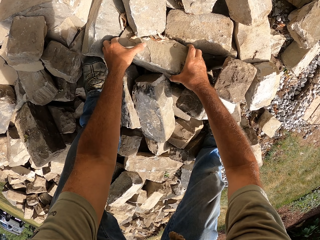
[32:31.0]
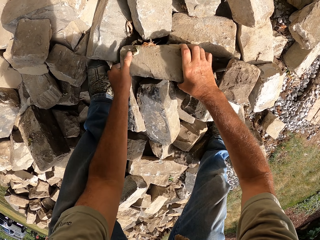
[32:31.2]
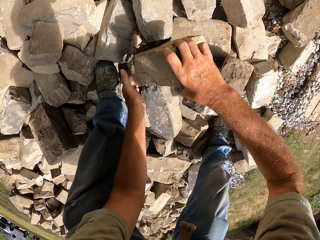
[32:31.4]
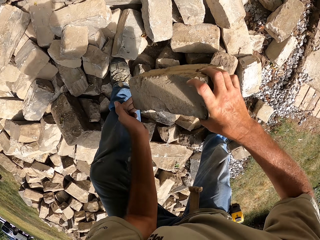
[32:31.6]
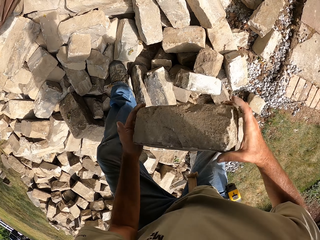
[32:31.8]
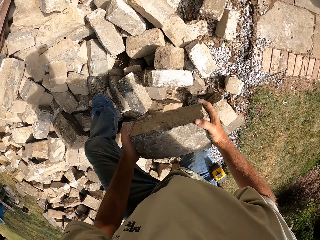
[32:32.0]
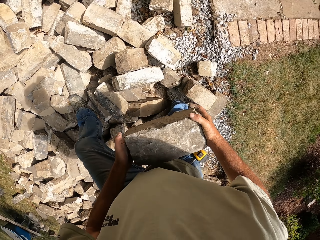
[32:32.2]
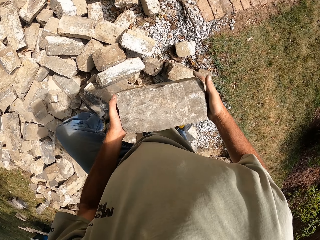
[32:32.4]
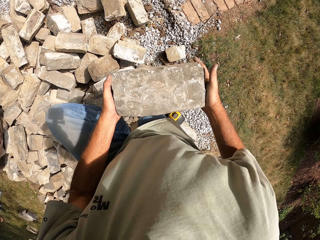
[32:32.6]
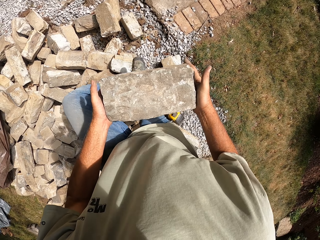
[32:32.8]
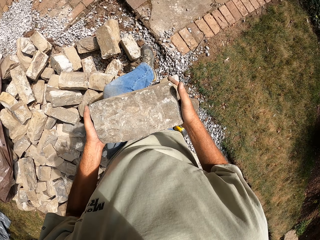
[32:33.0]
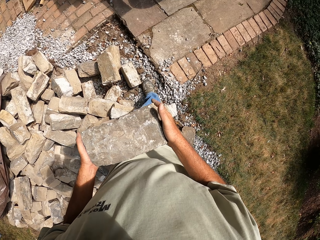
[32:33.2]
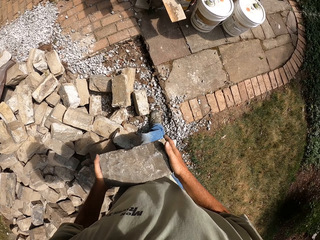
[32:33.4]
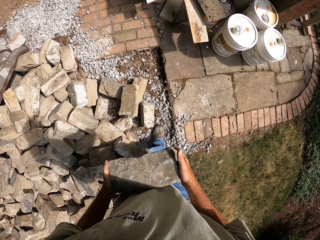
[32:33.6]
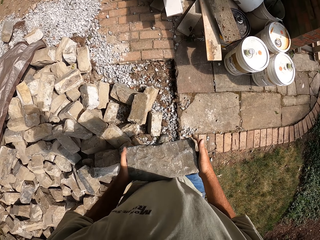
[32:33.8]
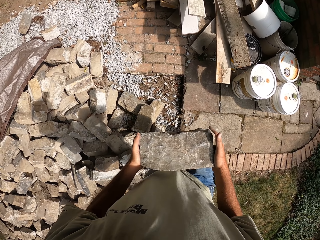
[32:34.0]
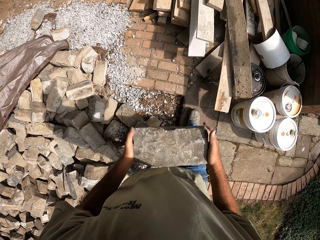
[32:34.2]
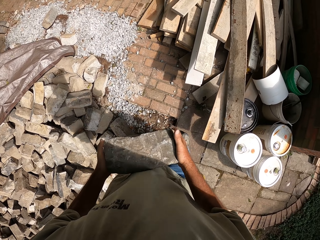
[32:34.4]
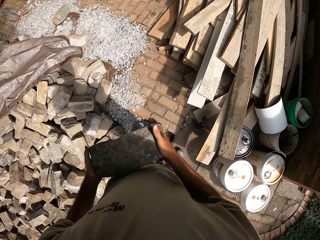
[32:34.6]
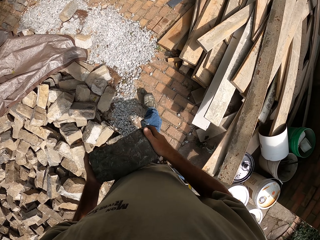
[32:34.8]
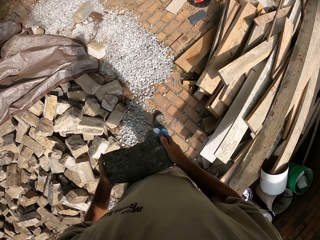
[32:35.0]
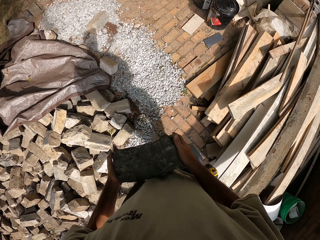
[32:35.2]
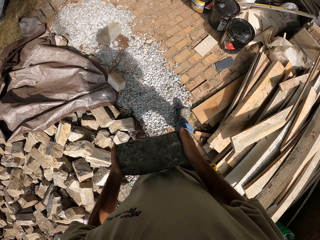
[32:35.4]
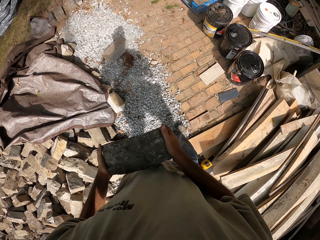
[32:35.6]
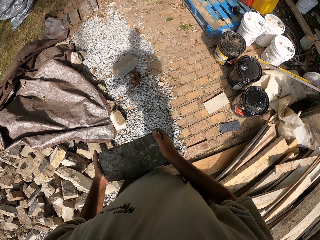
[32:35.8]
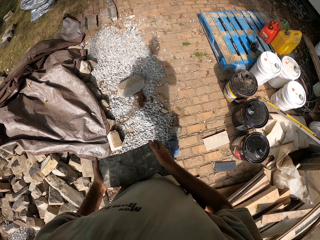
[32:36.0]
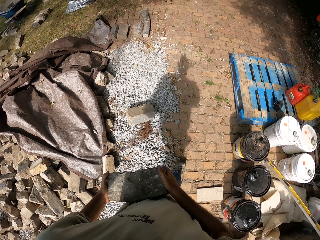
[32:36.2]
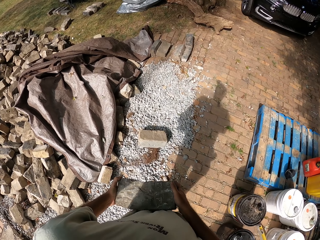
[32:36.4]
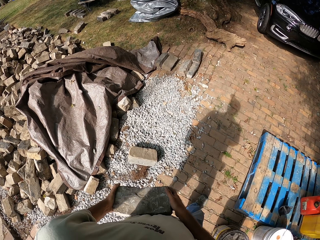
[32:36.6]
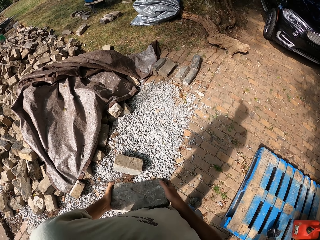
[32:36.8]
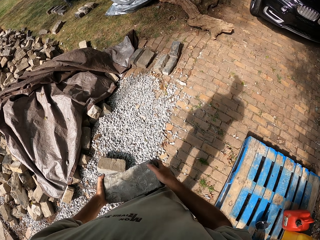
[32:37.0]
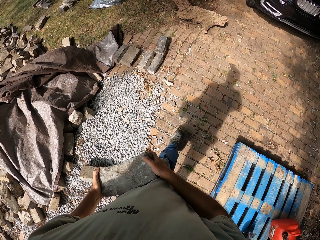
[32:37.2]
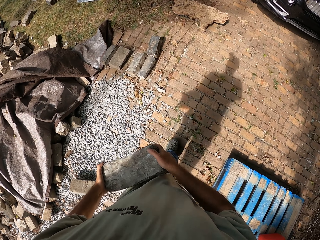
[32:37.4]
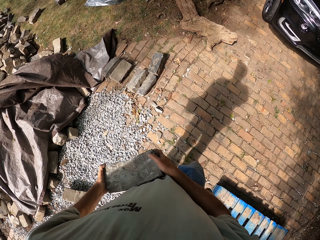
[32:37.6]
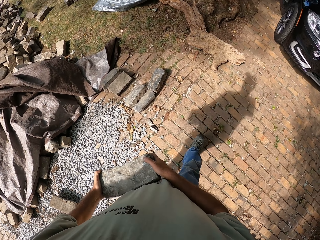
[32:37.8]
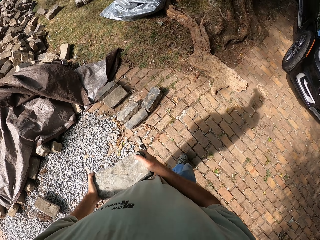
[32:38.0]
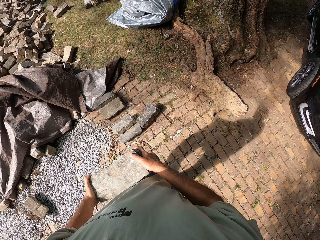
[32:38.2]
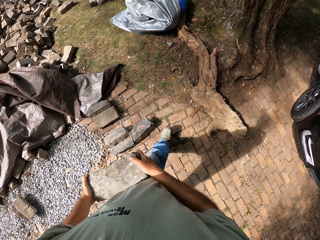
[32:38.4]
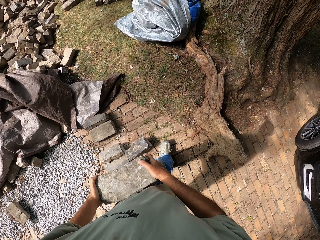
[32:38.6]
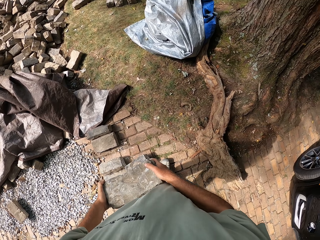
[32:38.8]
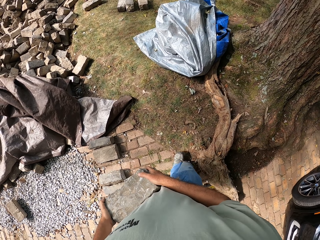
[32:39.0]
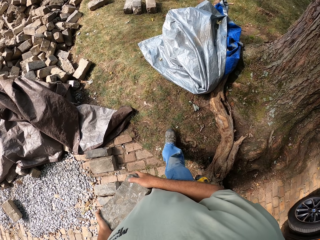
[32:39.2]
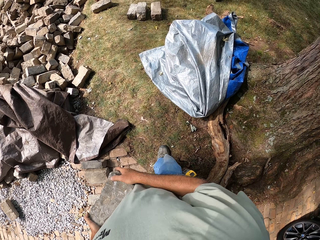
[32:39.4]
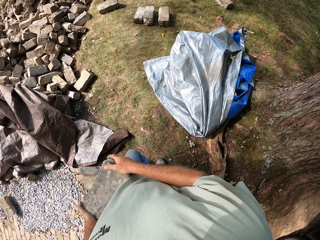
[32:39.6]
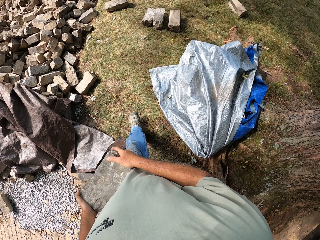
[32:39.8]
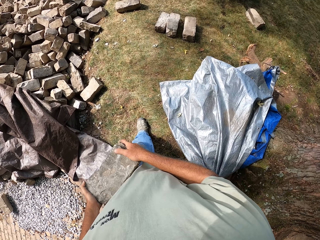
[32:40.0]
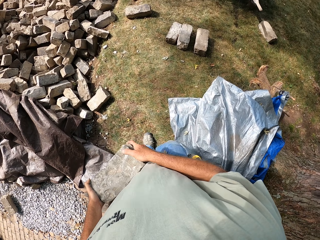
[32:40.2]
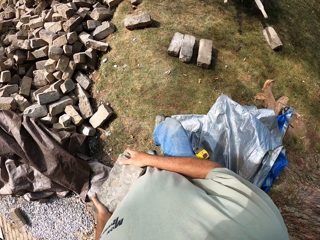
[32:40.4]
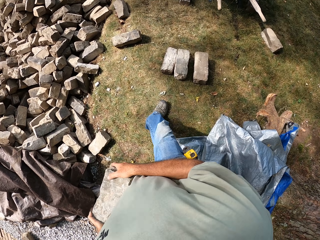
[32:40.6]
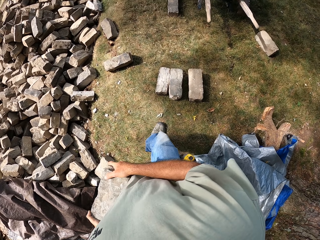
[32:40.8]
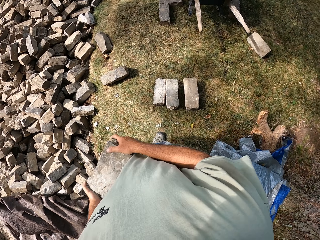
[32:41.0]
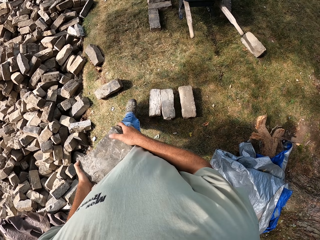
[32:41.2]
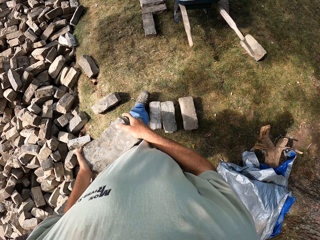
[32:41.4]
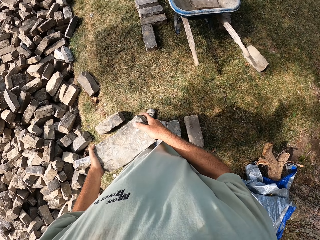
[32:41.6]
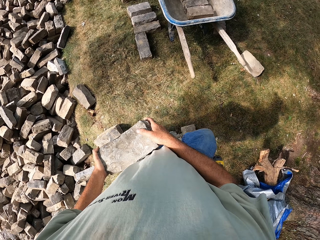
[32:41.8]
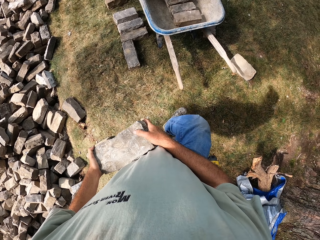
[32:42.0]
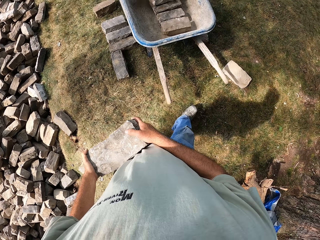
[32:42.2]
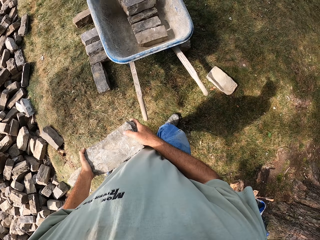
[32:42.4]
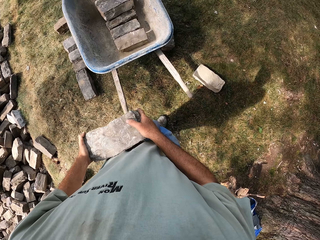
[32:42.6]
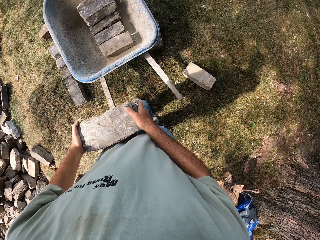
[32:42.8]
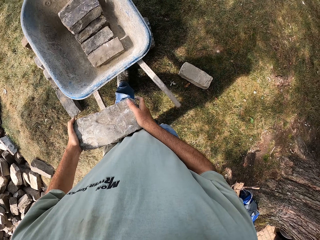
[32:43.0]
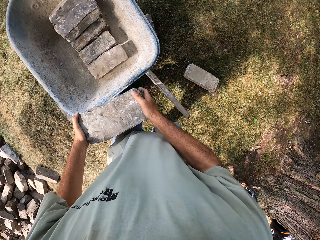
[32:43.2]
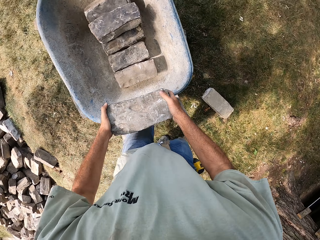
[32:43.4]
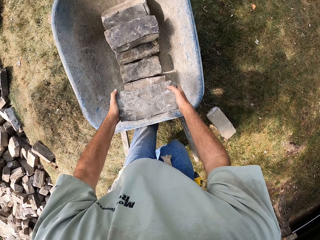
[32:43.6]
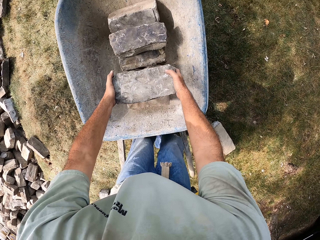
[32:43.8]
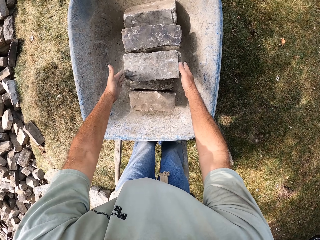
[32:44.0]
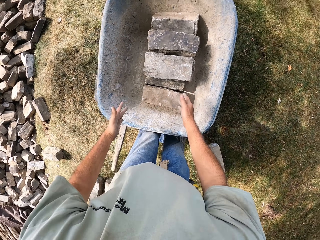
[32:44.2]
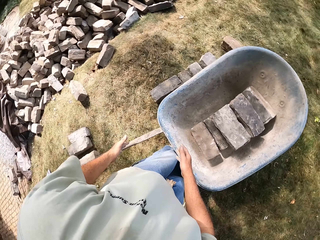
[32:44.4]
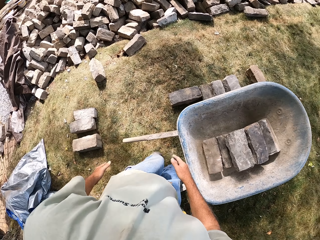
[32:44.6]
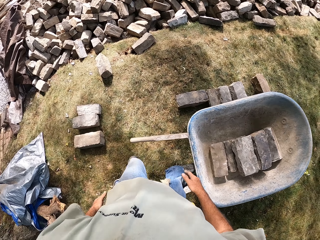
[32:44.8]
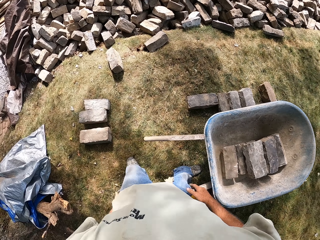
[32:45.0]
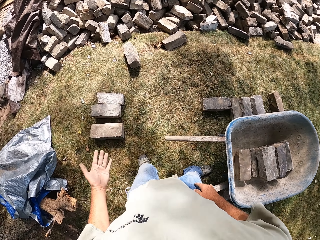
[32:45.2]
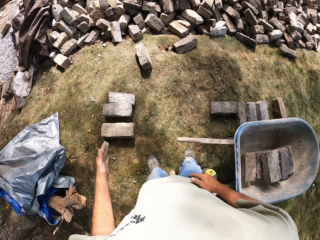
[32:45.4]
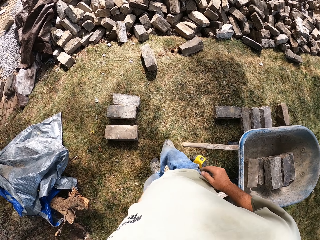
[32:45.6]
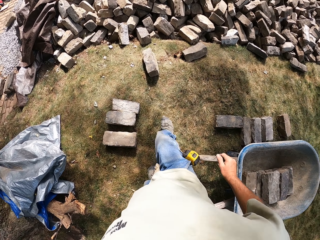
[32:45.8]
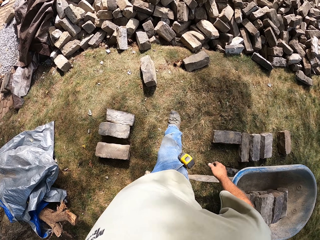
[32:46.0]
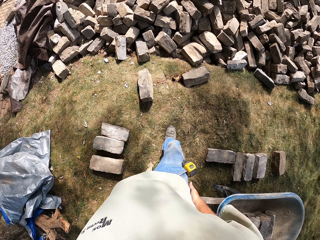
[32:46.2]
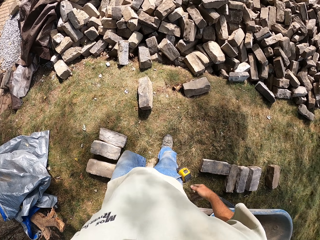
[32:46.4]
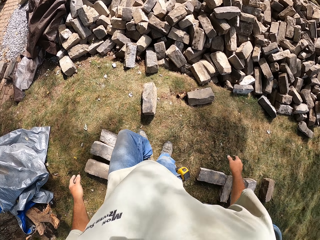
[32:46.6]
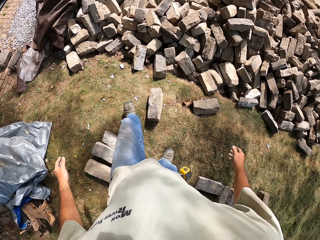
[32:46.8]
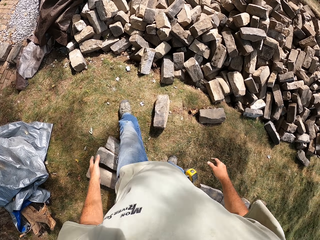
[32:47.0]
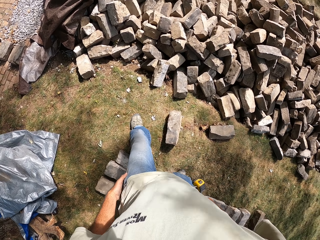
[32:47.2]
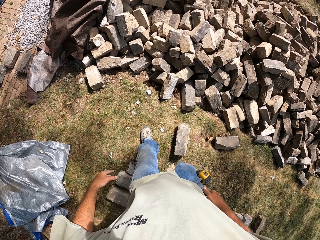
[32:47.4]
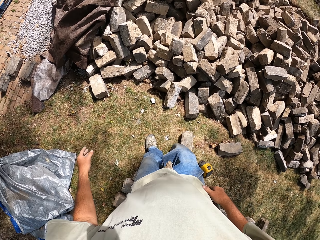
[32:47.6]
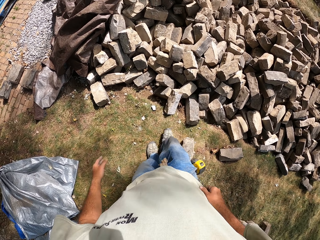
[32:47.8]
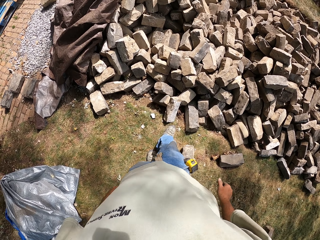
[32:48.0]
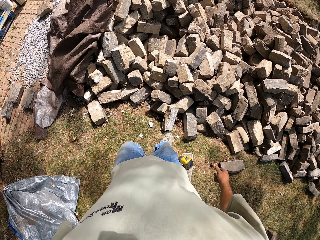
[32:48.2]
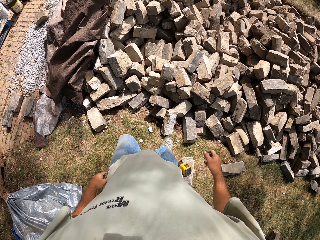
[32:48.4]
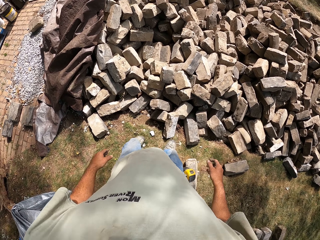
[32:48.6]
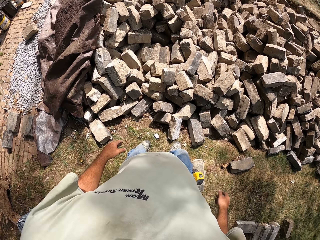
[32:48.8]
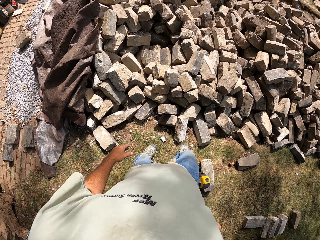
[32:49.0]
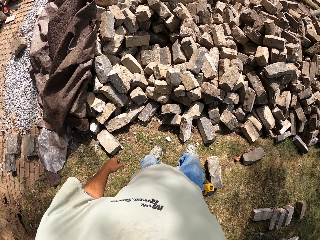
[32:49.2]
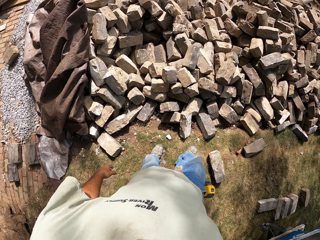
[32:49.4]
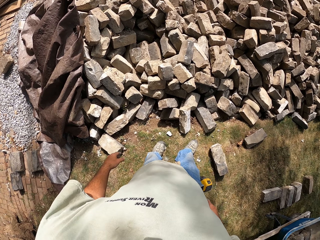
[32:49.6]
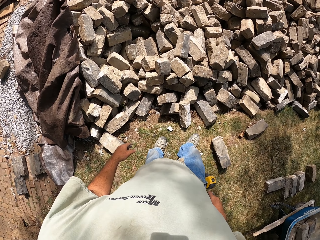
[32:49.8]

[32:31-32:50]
The camera wearer picks up the brick. They walk around the construction site. They carry the brick. They drop the brick in the wheelbarrow. They walk around the construction site.

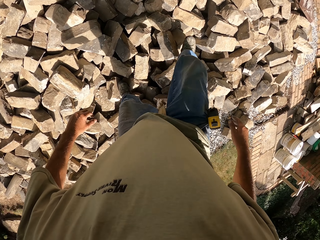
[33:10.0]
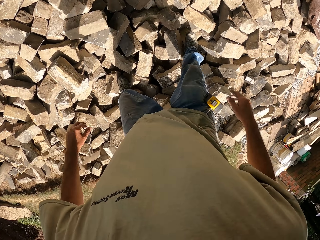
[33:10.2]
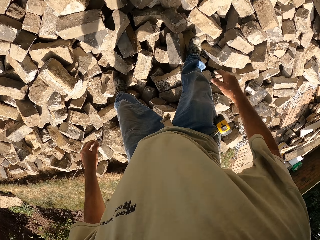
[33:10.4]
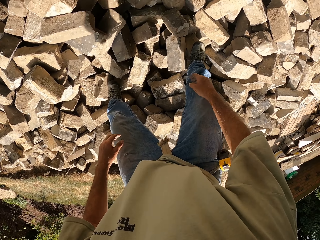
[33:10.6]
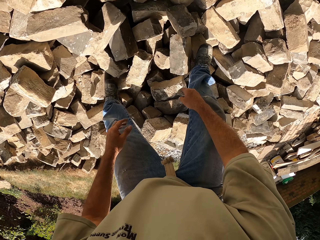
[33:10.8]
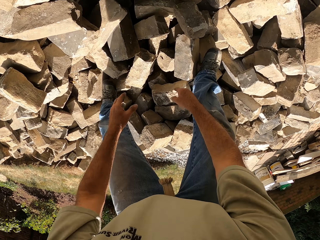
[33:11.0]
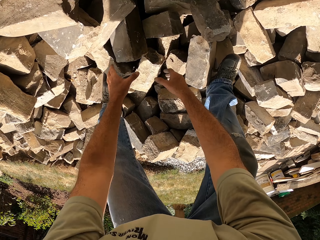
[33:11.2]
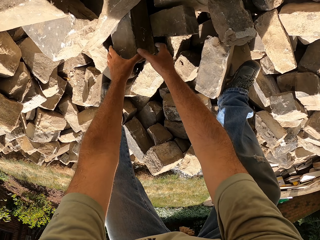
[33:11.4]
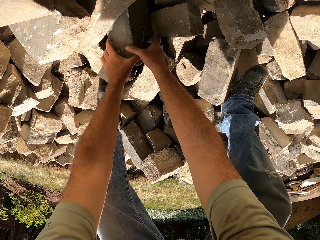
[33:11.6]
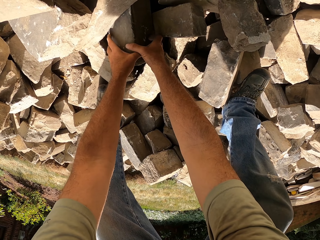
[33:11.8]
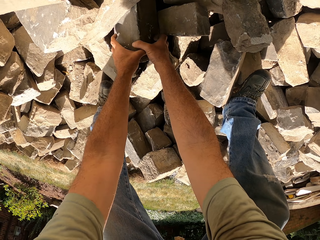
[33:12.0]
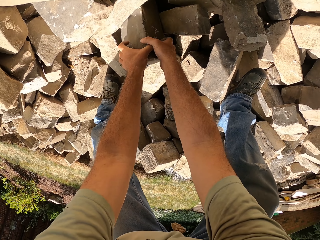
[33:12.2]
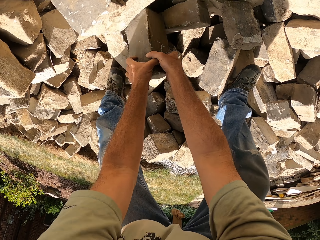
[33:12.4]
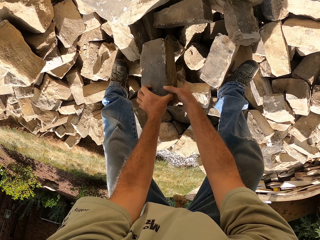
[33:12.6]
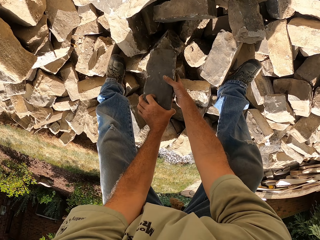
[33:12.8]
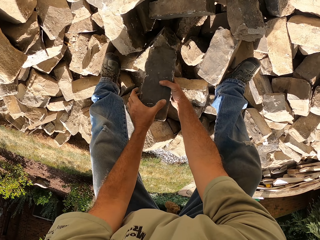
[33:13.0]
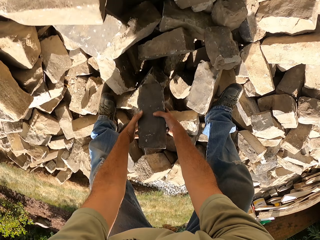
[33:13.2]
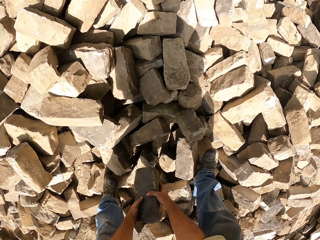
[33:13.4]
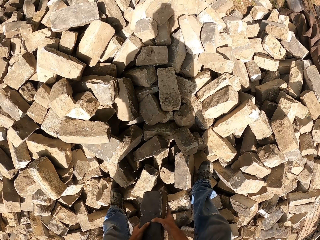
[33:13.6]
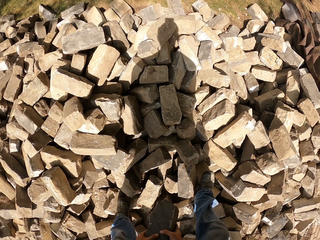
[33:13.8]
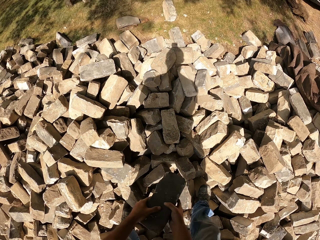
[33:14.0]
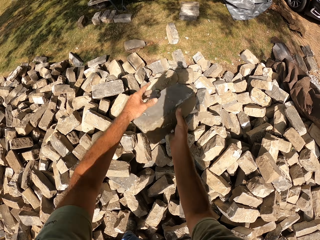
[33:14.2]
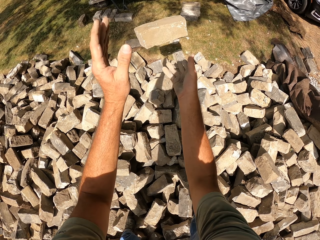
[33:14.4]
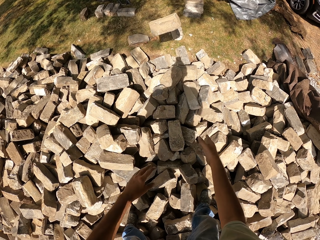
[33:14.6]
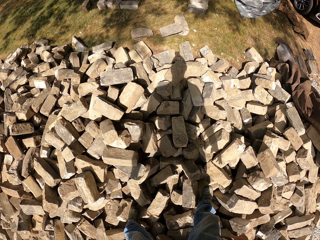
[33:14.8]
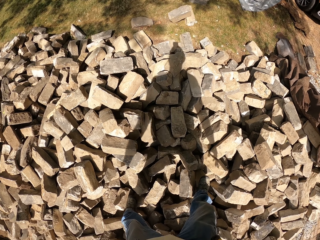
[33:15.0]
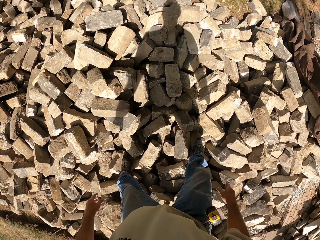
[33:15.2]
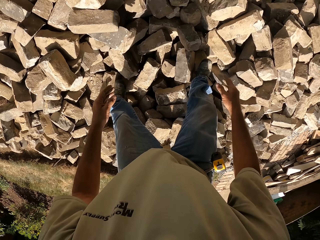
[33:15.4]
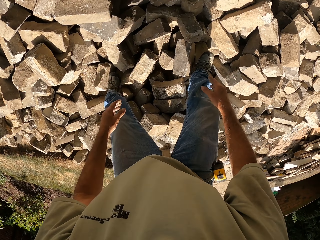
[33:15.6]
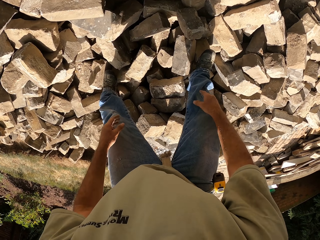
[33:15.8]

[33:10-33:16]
The camera wearer picks up a brick. They drop the brick. They throw the brick.
